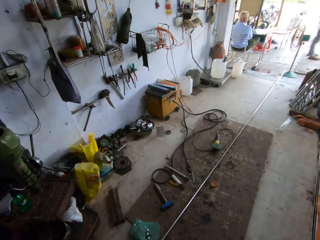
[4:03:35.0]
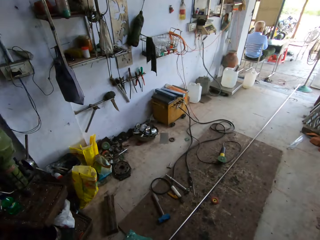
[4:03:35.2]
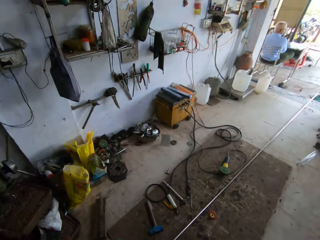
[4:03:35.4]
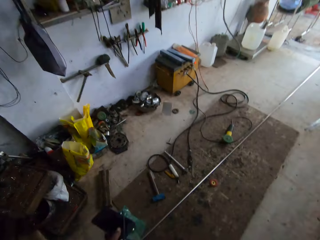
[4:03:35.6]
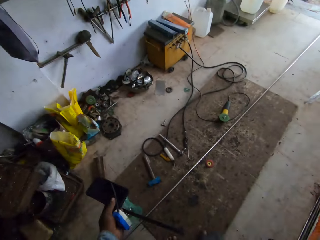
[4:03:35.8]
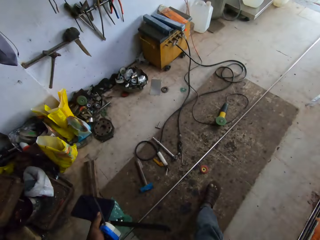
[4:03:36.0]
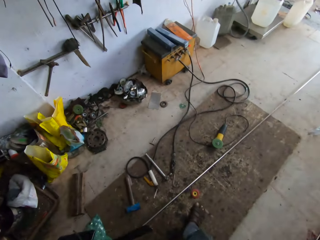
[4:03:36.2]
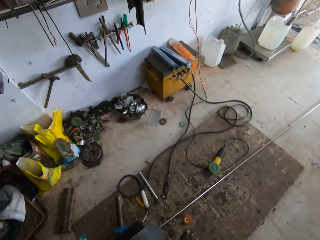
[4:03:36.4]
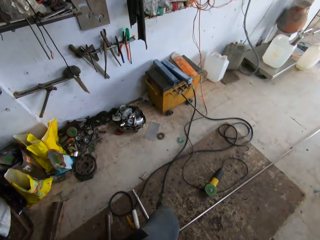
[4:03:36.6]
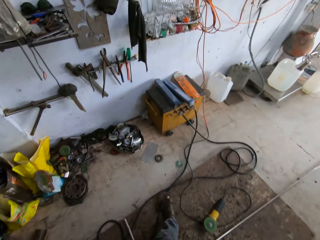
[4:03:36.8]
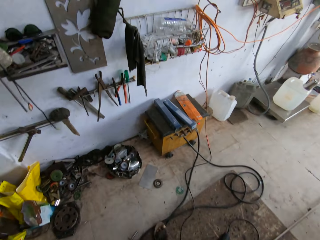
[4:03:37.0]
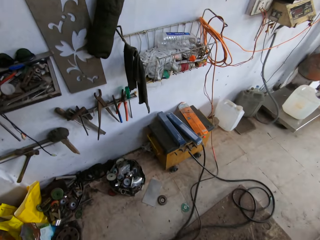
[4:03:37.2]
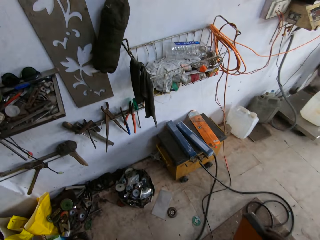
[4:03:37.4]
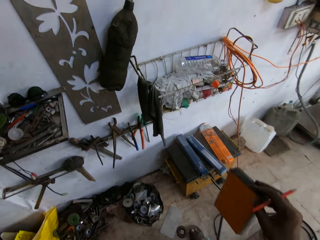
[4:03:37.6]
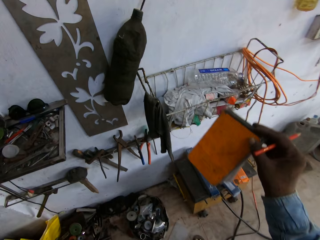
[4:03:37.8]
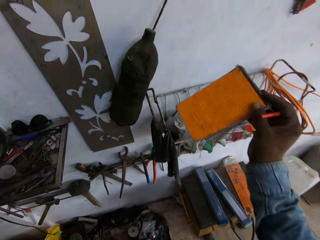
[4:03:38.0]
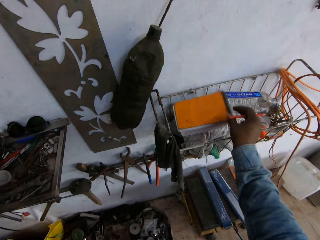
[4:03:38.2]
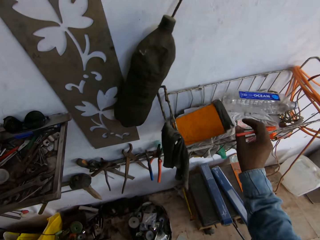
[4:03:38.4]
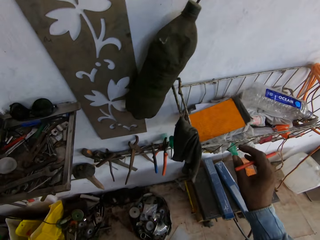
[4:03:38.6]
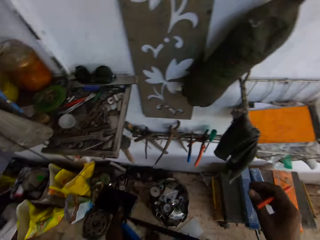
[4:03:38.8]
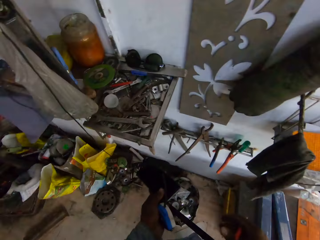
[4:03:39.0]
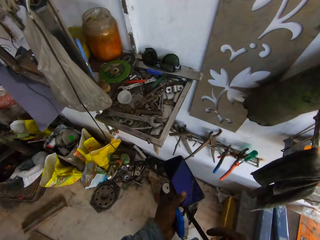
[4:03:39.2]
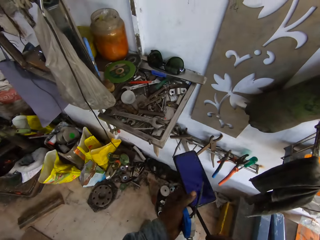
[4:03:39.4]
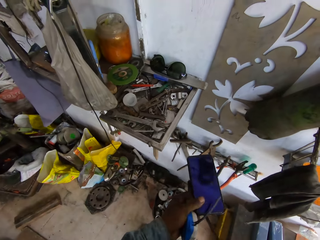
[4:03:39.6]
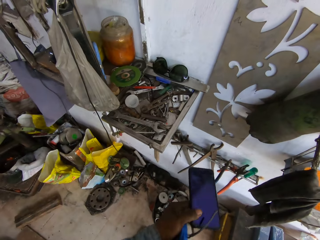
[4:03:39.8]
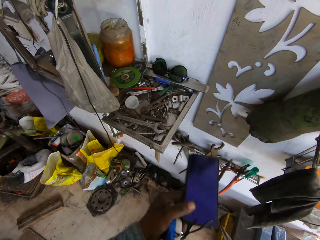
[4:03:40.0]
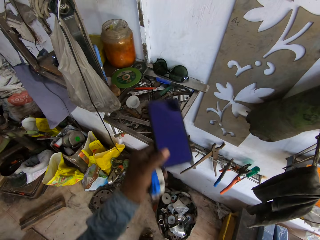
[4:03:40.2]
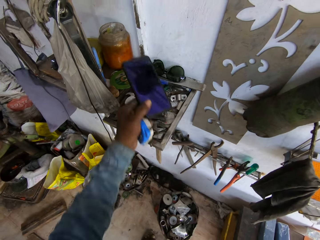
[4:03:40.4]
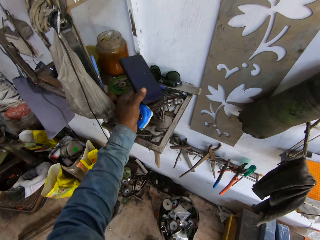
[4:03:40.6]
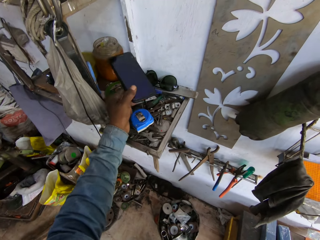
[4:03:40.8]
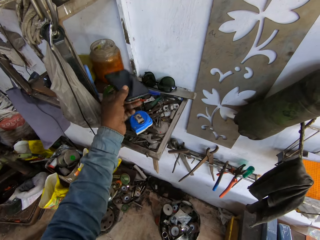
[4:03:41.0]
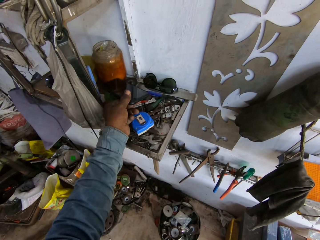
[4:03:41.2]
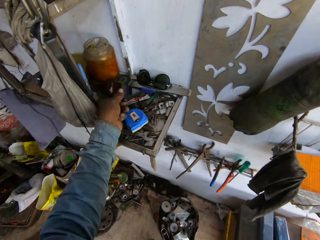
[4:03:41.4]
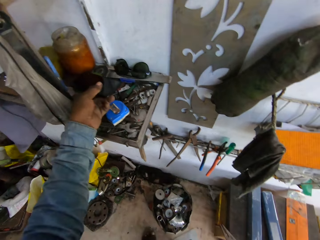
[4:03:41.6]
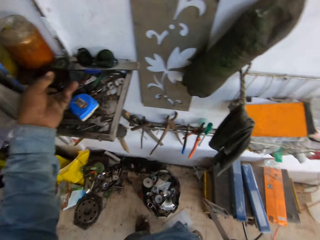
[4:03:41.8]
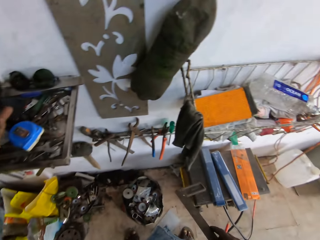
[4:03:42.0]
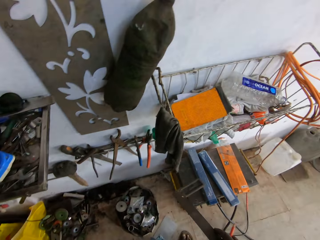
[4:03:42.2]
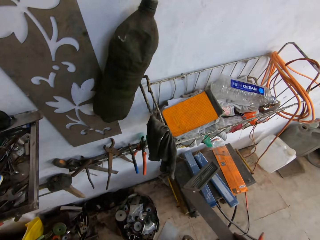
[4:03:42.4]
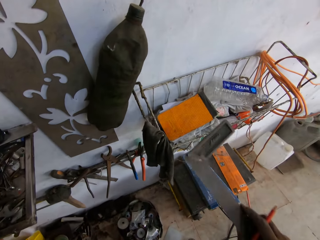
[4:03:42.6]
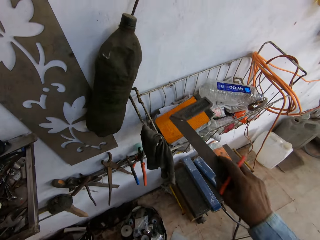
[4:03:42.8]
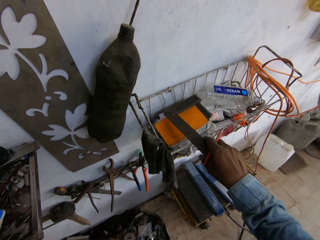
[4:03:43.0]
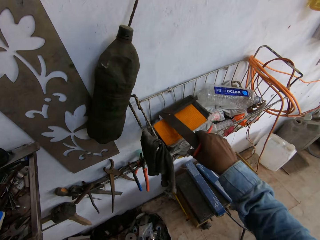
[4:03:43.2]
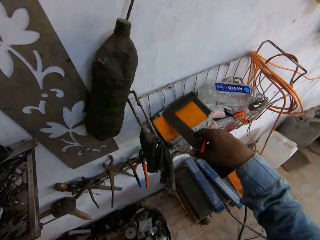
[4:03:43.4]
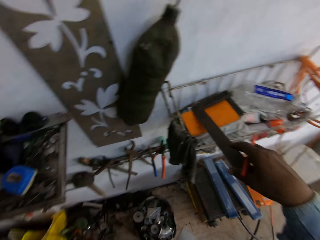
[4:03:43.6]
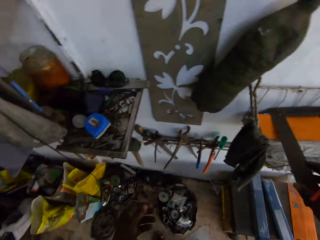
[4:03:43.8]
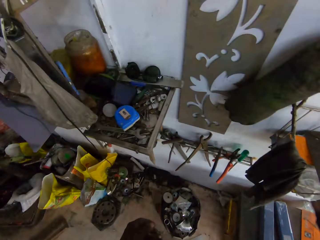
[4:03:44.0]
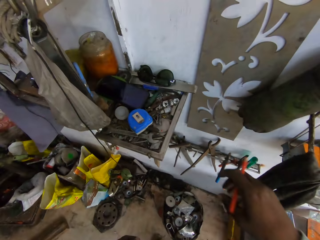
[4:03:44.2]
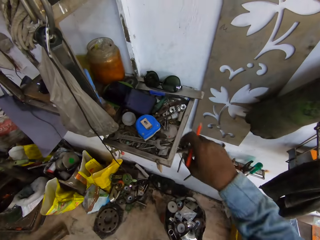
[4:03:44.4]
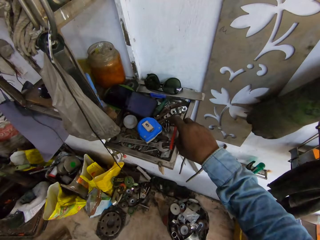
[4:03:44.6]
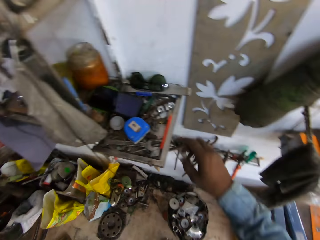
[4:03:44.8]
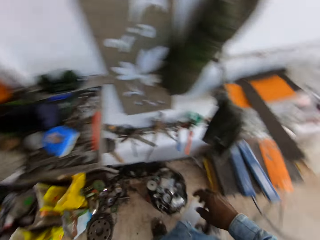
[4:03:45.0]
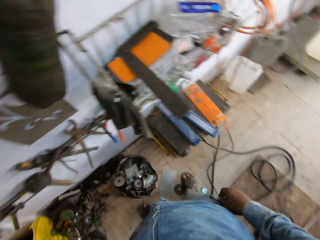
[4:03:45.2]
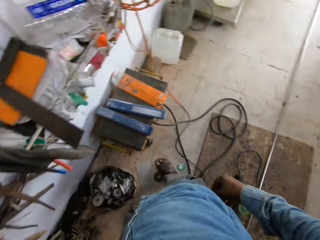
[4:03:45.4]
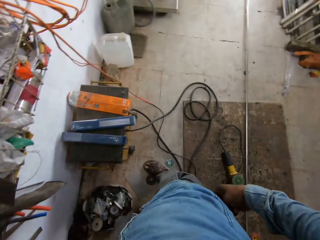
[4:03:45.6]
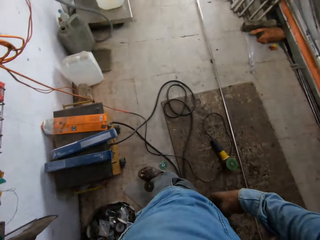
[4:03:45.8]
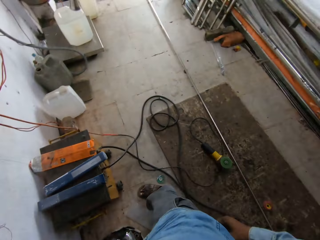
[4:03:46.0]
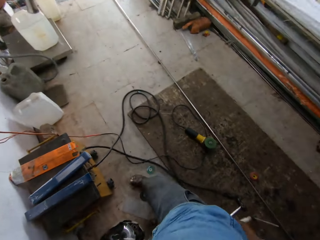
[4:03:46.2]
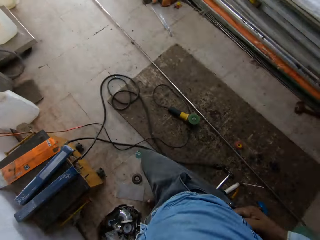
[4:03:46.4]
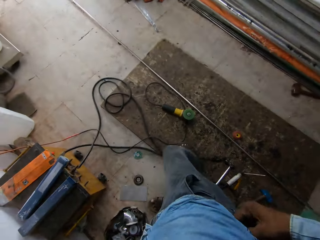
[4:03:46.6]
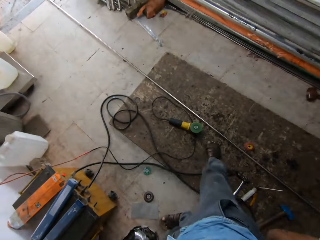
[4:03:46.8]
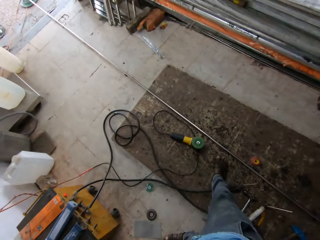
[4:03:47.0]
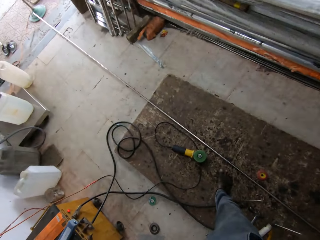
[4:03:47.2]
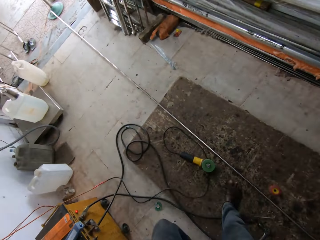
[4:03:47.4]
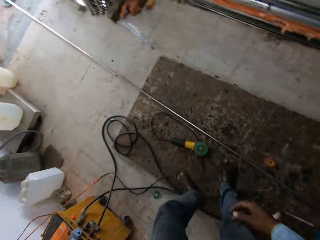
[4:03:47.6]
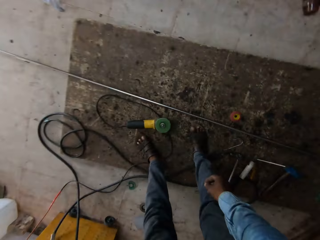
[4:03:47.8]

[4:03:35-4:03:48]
The camera wearer stands and walks. They place the ruler, the book and the phone on the holder. They put the tape measure down, put the square ruler down, put a pencil down and look around.

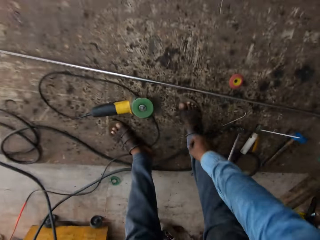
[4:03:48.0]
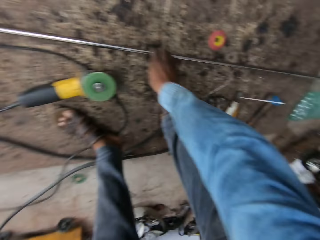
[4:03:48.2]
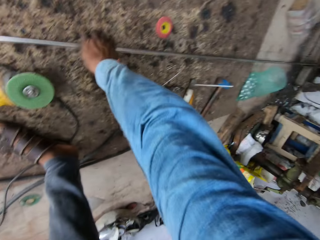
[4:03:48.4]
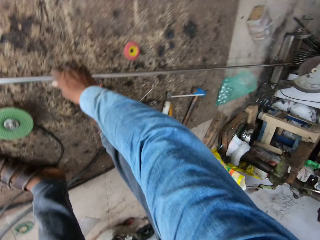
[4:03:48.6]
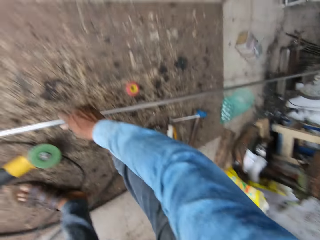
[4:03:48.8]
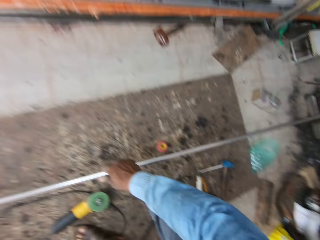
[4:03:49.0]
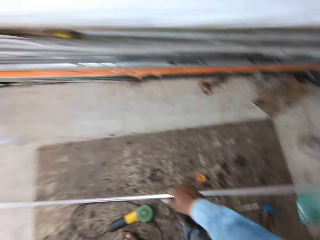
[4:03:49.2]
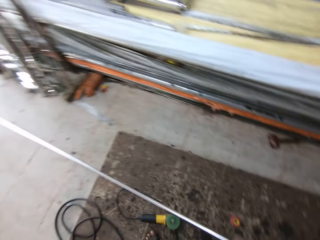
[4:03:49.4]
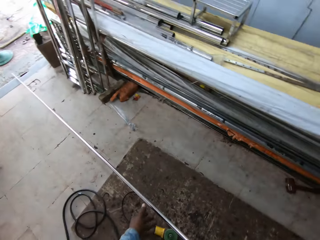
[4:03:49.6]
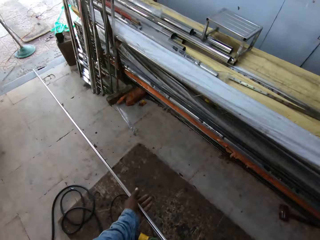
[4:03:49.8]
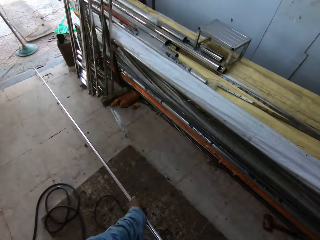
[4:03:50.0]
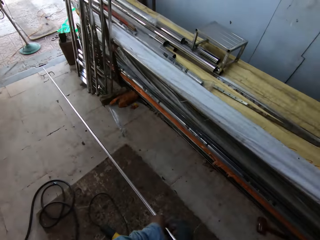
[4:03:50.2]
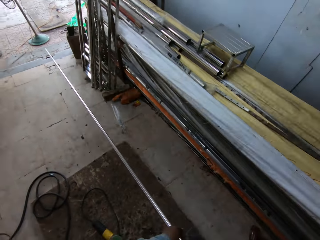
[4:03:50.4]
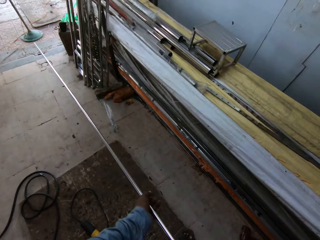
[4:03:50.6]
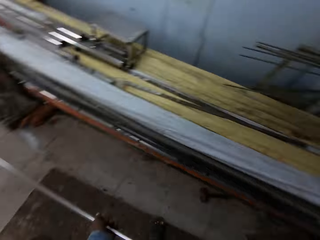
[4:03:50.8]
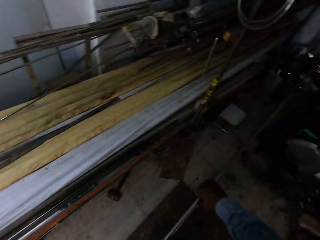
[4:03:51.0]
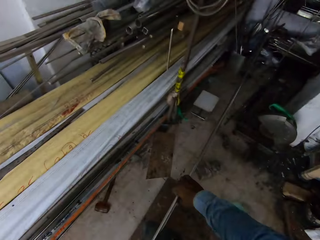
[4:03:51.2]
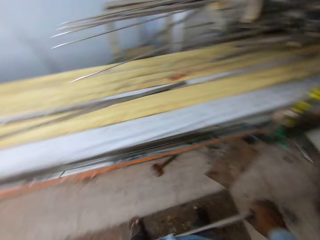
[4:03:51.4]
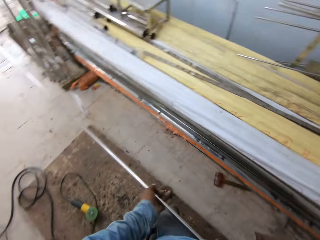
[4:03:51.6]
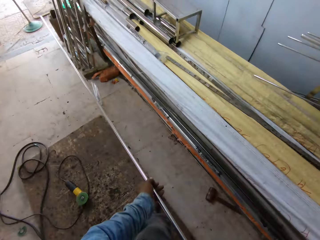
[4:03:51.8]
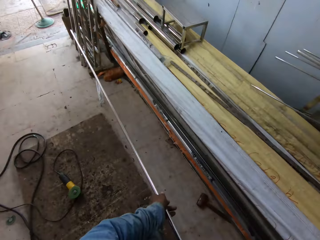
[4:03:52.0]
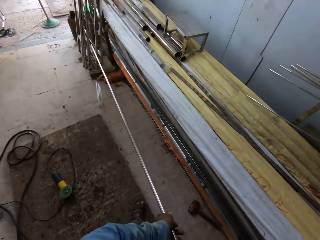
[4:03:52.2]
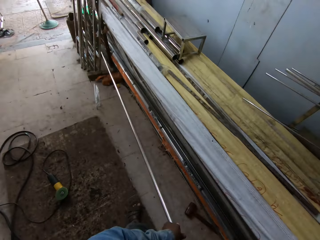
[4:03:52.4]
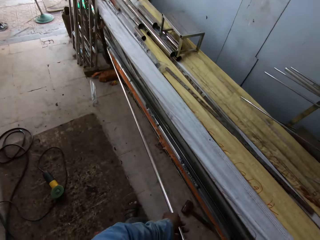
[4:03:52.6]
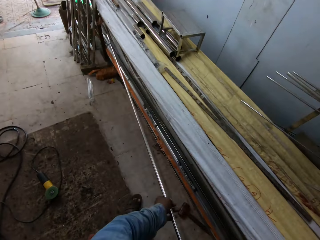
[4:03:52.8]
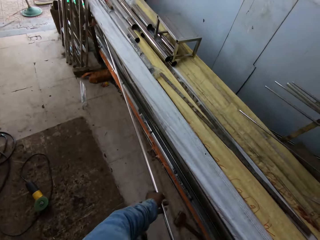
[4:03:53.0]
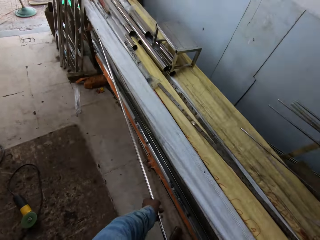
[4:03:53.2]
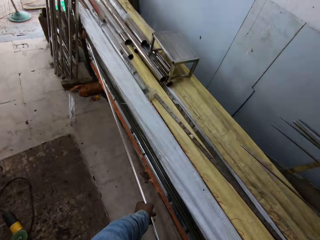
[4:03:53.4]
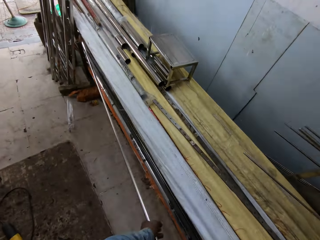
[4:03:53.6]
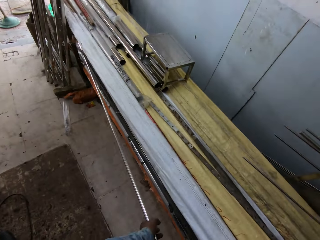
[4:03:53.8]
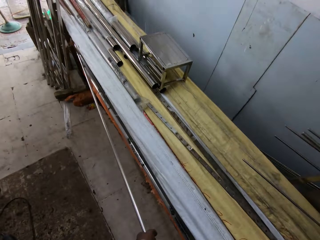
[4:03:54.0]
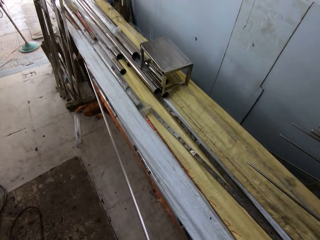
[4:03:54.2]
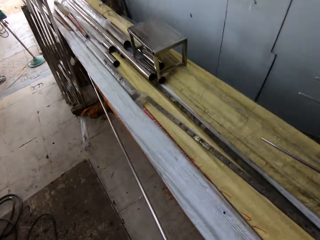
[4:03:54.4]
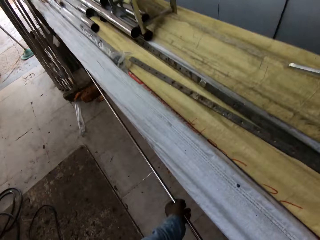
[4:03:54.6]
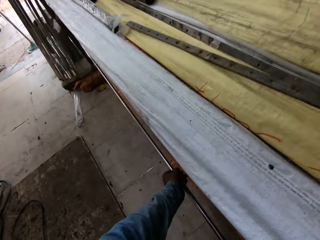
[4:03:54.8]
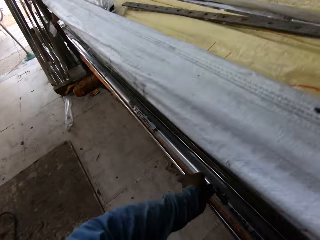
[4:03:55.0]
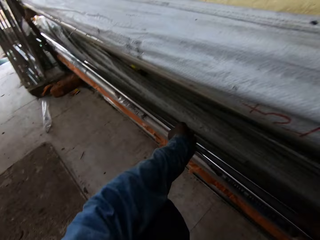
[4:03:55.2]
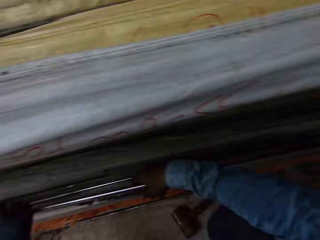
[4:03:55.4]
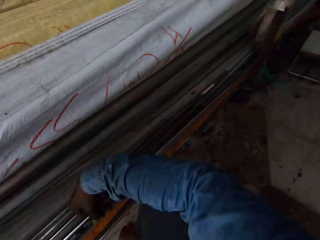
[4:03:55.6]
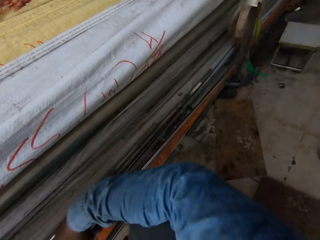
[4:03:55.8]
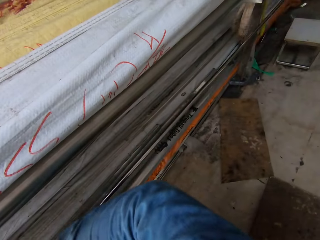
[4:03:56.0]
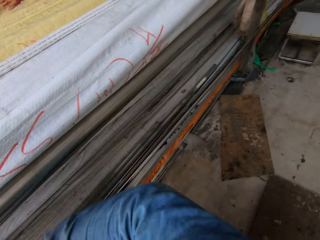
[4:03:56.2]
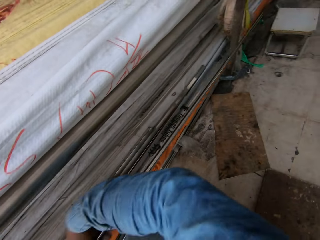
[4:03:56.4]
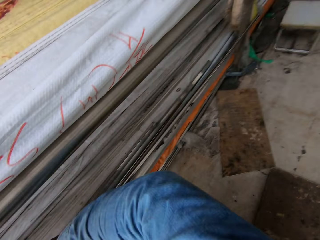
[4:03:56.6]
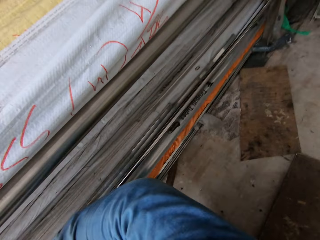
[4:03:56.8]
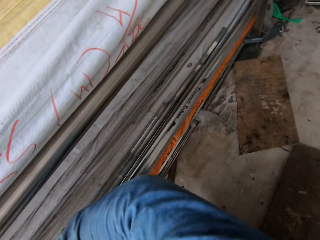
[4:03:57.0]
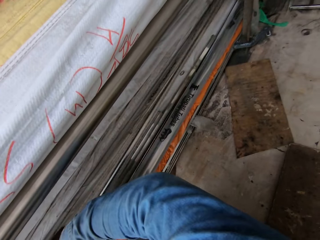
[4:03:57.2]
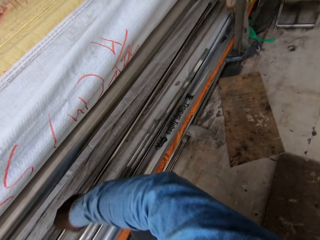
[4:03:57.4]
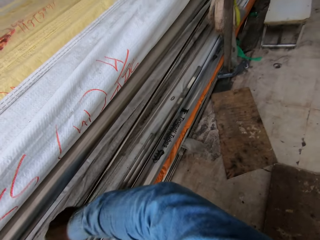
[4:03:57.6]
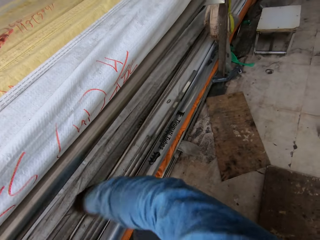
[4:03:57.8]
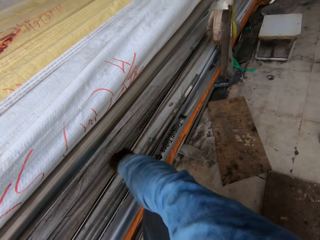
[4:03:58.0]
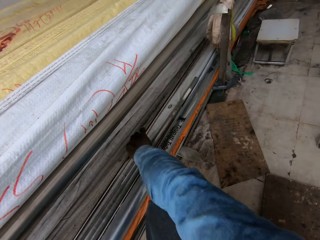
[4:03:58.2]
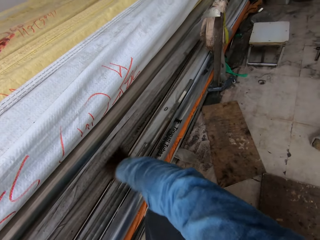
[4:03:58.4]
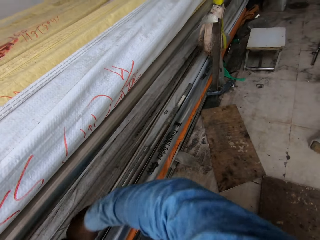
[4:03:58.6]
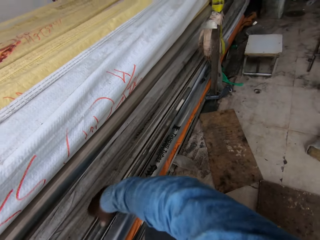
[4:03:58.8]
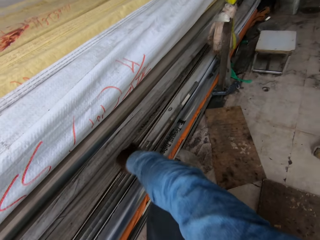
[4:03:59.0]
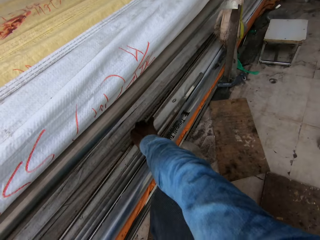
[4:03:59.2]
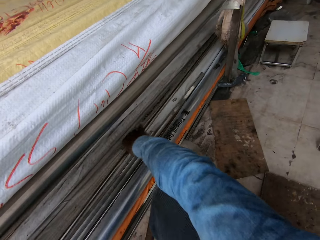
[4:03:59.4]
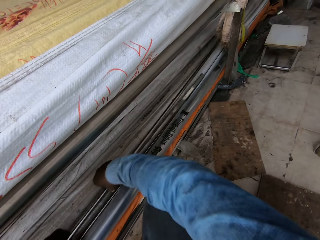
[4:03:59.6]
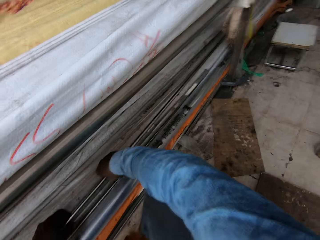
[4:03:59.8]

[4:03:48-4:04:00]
The camera wearer takes the long metal bar and puts it beneath the shelf. They put the metal down.
